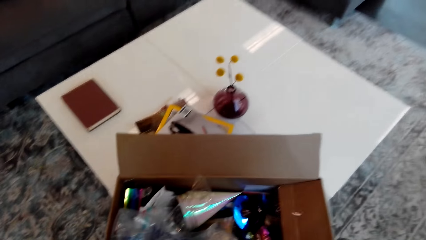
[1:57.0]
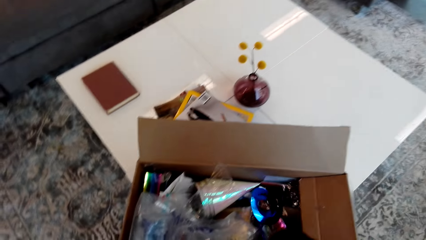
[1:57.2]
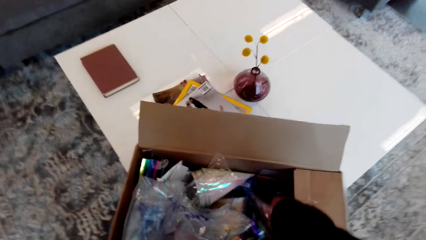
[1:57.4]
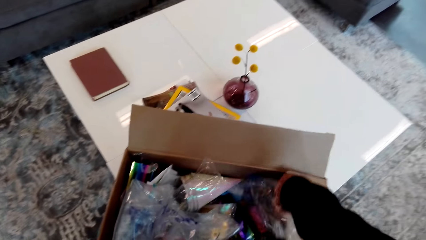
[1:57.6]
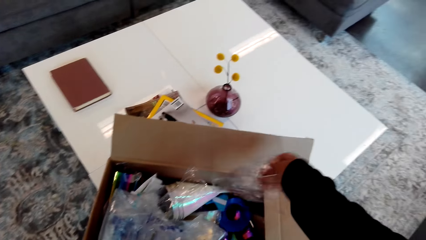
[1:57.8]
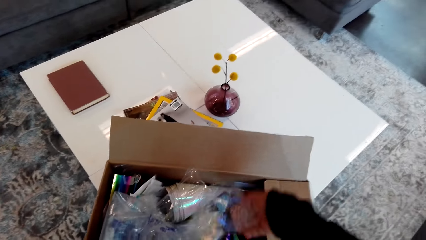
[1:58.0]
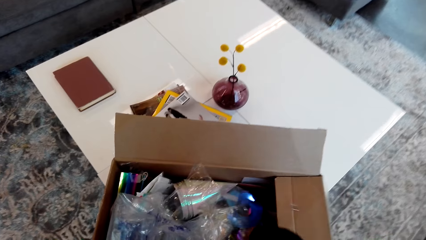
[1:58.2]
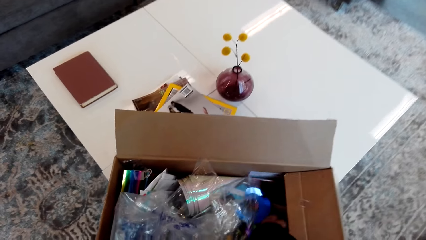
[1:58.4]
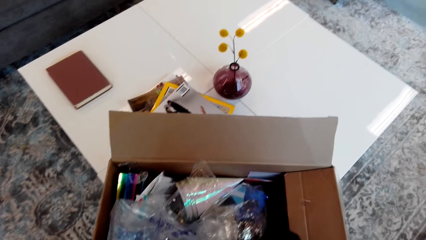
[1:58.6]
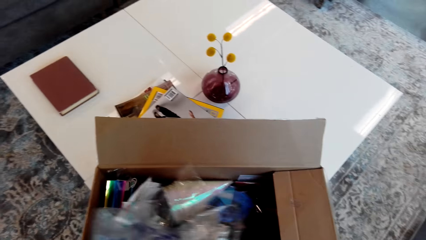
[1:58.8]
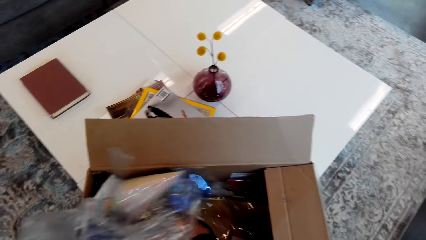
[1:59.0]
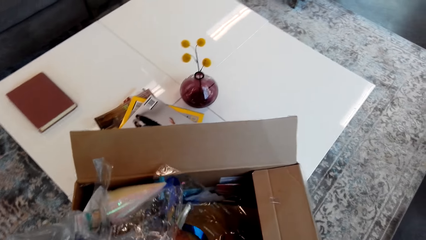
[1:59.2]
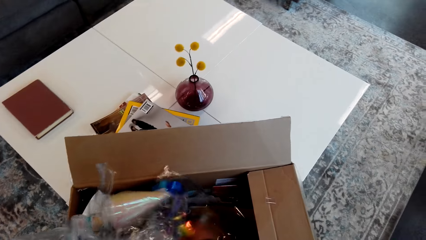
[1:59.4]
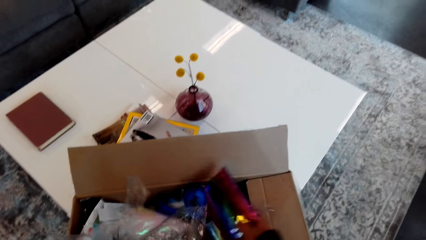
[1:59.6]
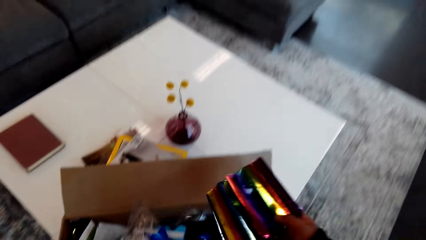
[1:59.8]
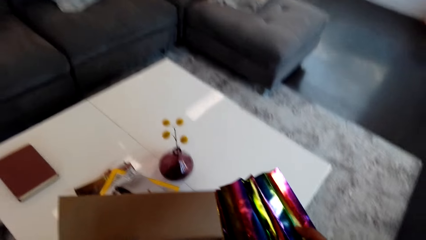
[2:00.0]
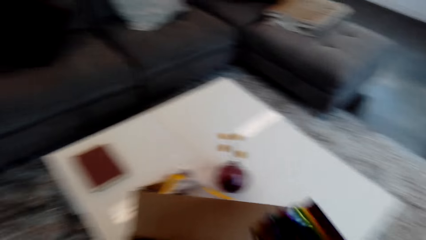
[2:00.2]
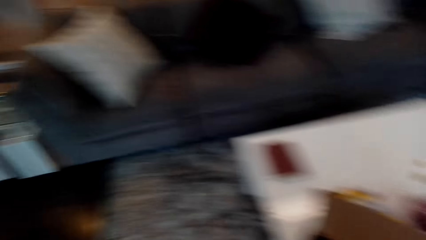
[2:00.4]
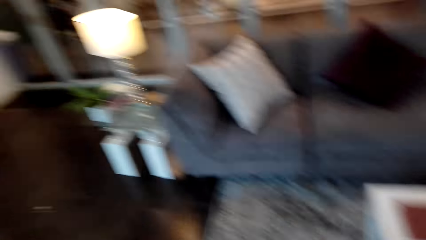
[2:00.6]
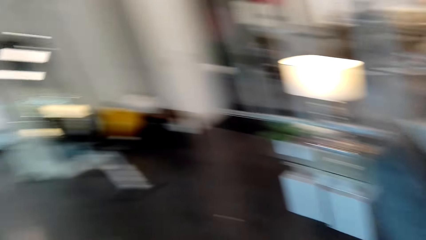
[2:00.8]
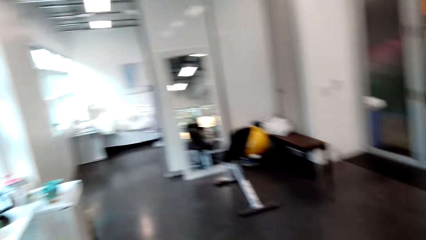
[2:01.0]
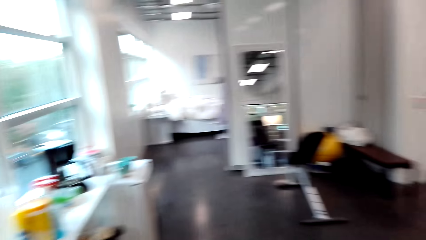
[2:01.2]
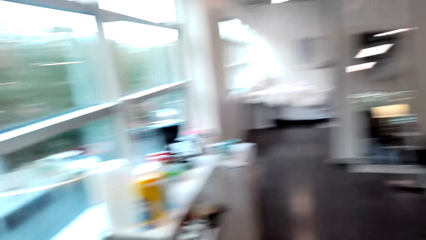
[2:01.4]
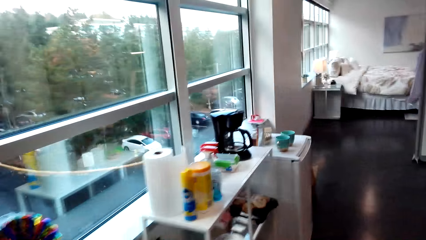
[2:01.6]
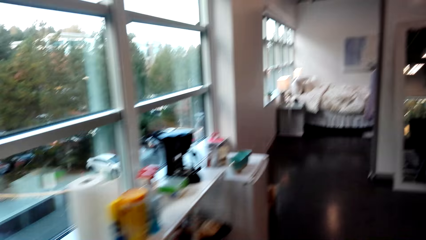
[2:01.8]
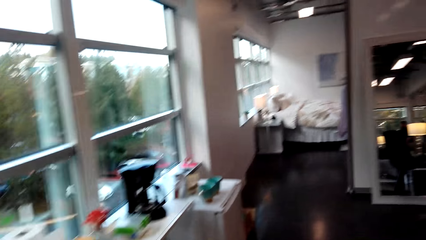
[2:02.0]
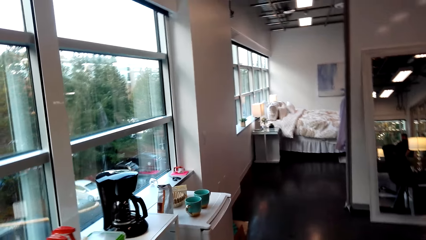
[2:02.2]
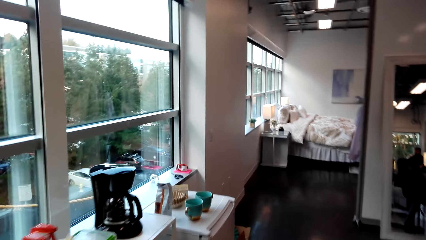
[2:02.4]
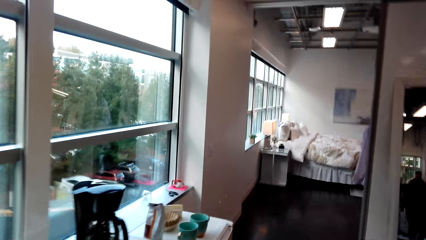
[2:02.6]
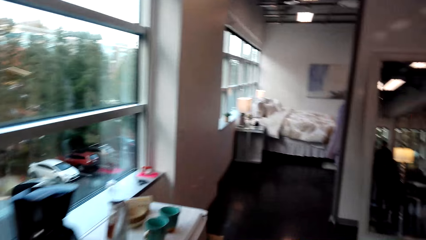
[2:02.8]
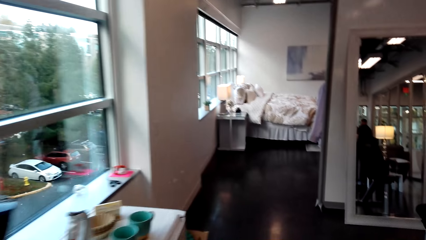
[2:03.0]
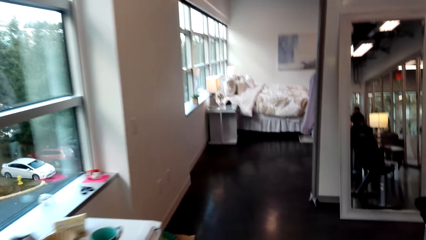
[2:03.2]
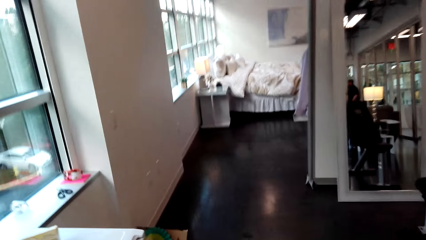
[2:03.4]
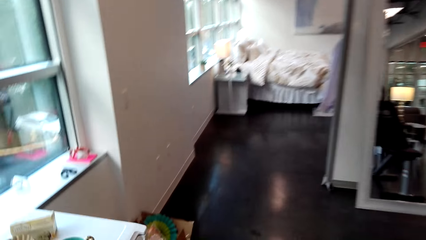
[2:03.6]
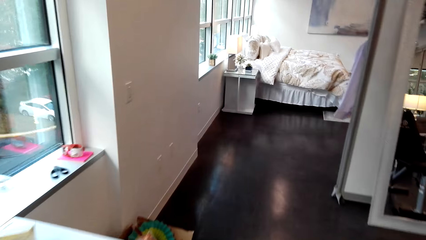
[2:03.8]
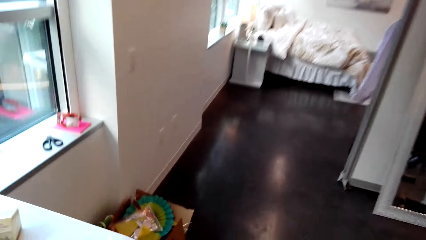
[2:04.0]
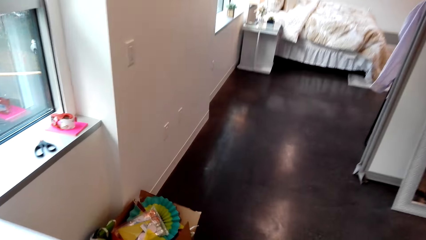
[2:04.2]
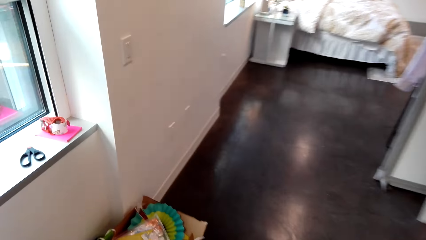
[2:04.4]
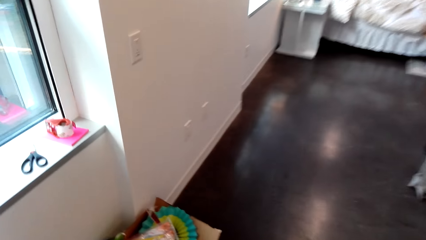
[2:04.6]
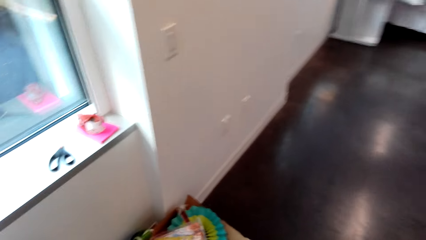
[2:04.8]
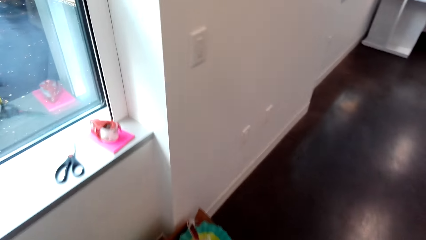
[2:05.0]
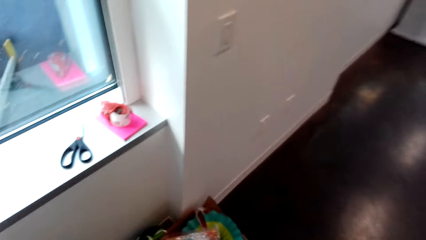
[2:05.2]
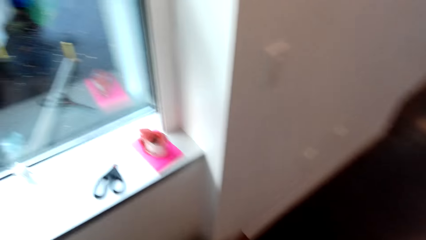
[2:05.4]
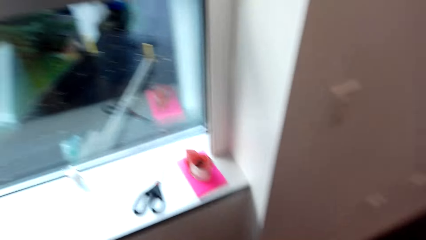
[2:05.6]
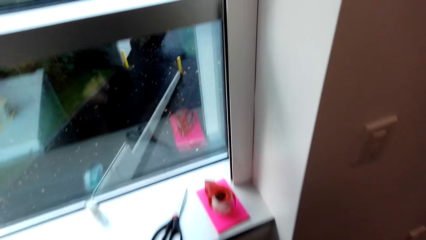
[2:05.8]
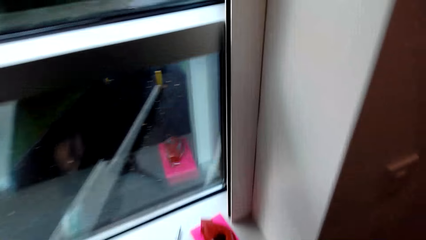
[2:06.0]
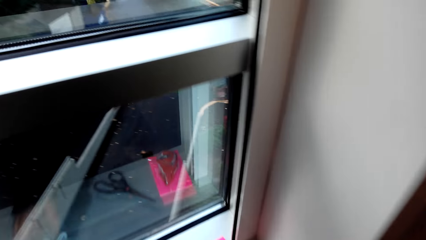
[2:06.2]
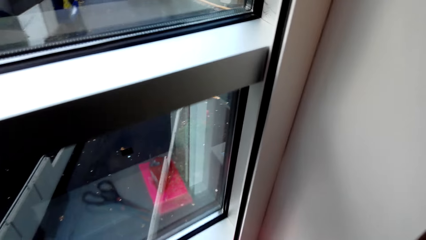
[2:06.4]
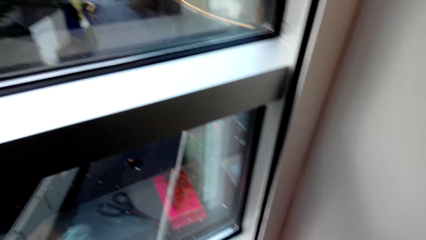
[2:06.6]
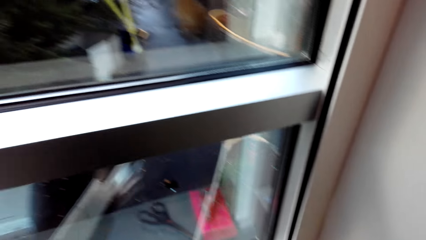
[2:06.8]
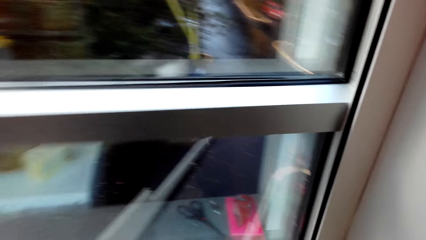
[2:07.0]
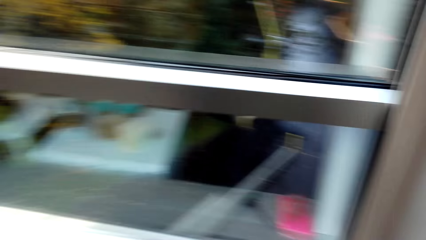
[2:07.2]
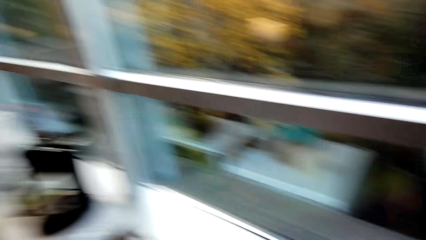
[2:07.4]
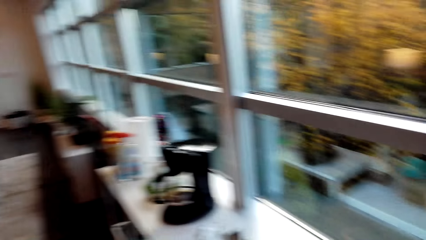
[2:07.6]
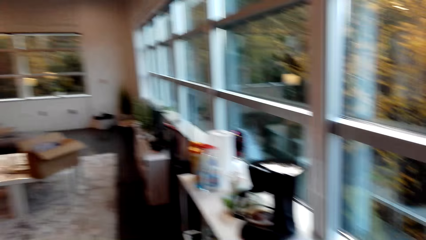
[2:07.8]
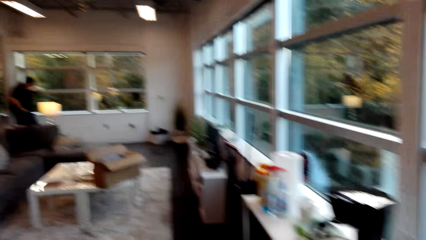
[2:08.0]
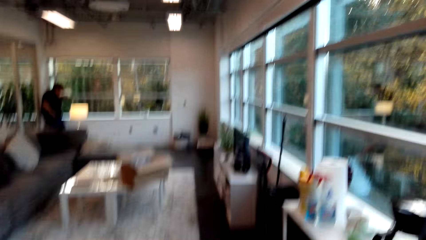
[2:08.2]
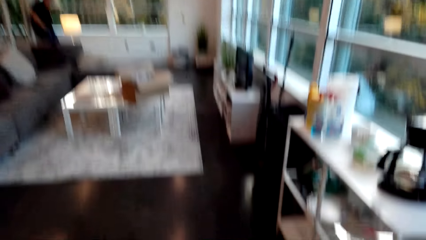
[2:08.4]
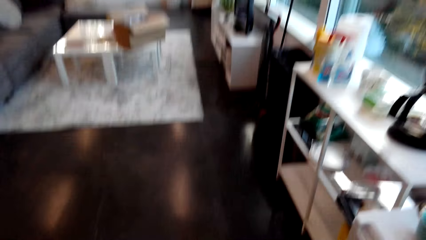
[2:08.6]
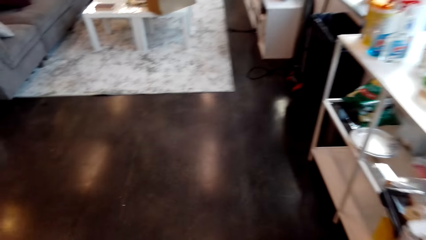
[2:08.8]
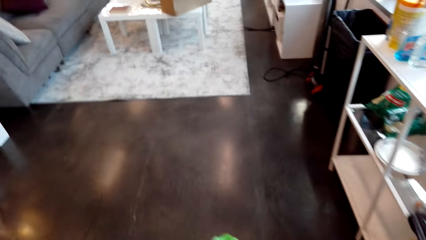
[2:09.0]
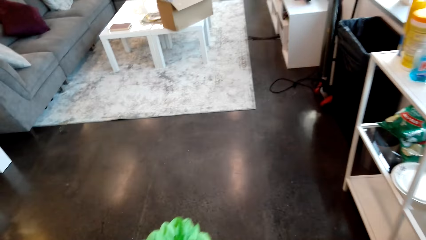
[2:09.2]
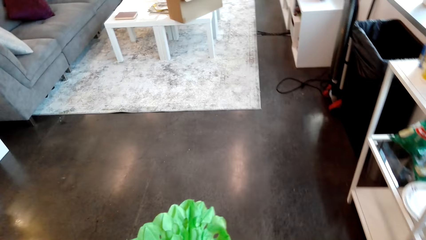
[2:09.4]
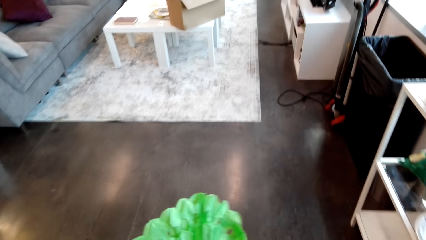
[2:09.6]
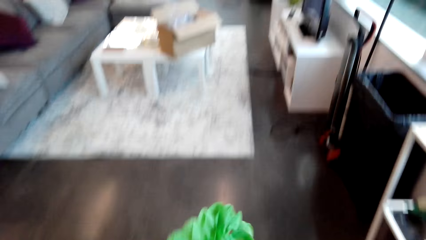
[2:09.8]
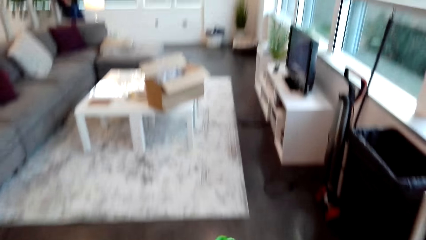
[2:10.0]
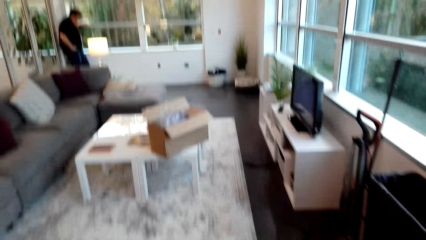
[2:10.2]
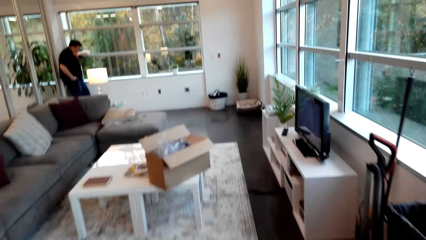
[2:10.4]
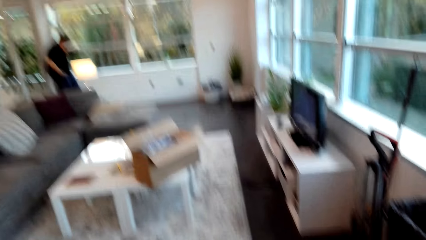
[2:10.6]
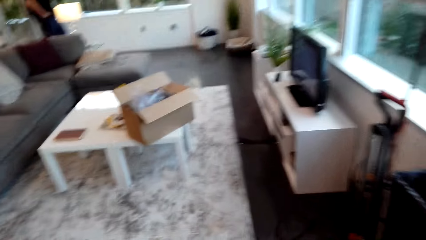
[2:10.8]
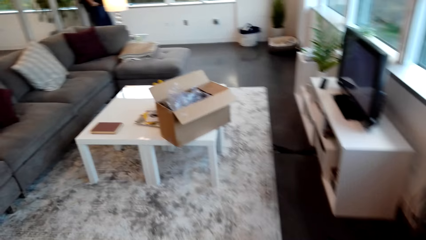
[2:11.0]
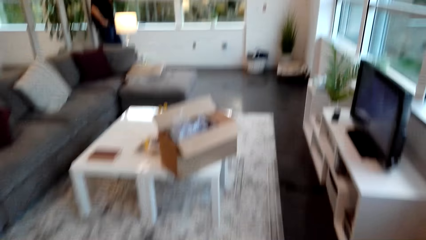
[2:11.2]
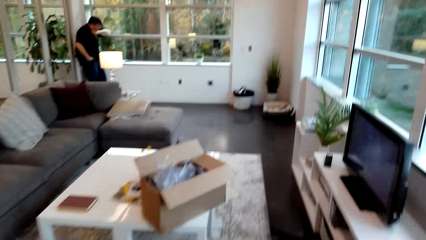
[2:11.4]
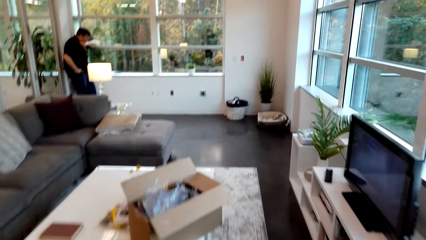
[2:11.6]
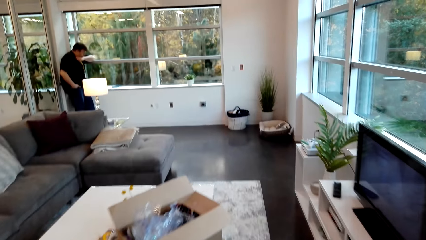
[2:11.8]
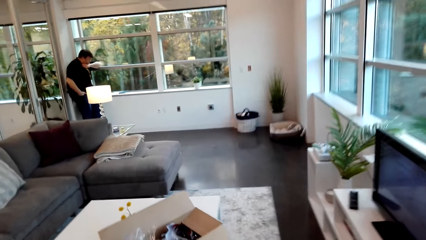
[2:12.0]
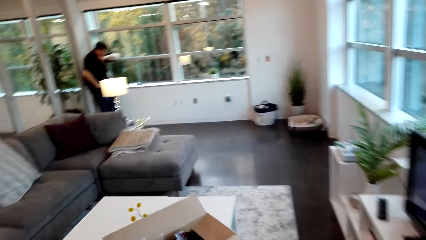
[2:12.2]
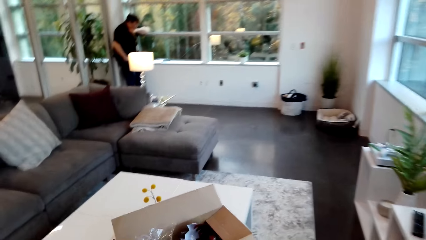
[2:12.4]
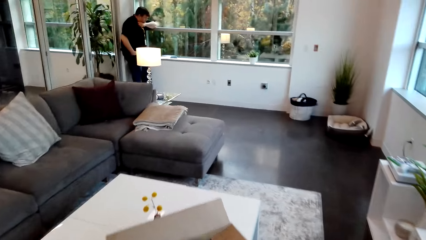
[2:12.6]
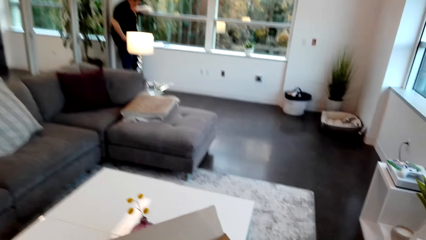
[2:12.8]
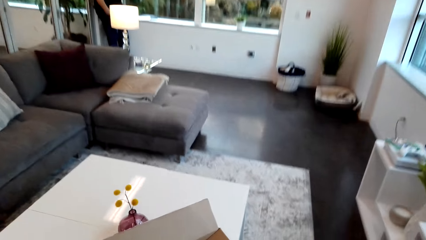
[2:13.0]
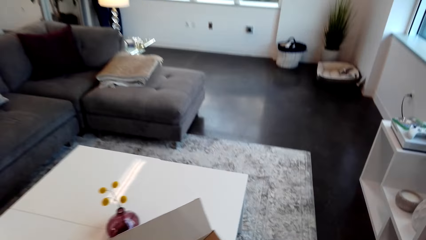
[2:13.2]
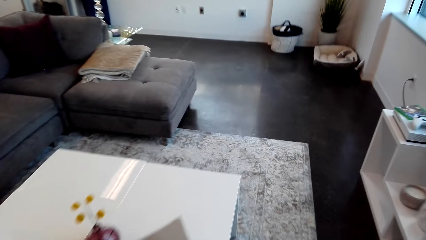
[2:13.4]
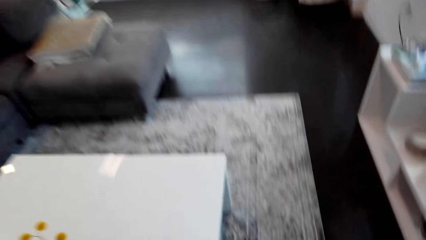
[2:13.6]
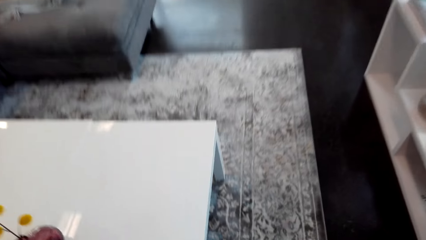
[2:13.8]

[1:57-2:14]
The camera wearer walks toward the window in the room. They pick something. They walk in the room.
